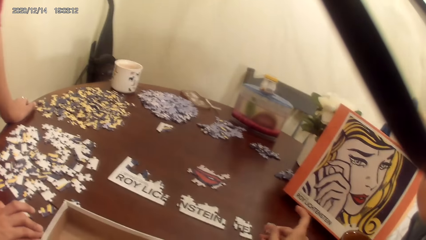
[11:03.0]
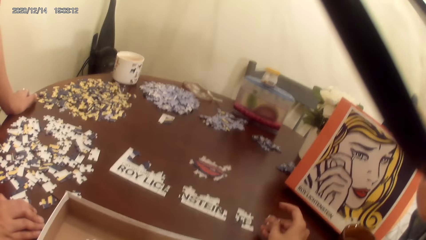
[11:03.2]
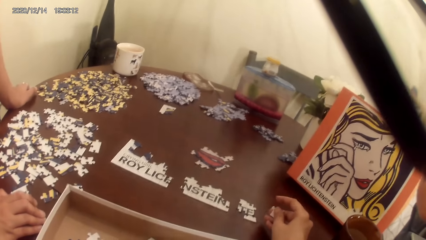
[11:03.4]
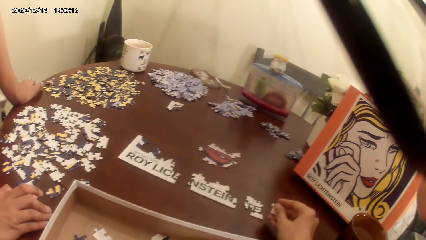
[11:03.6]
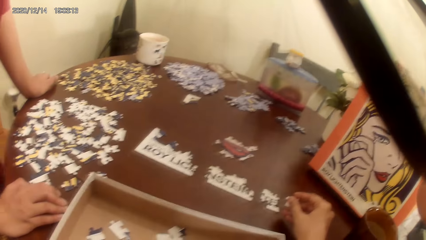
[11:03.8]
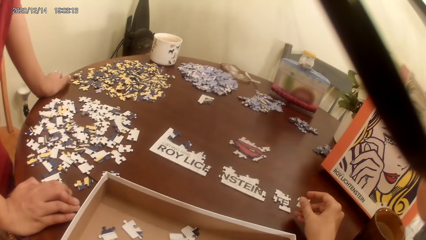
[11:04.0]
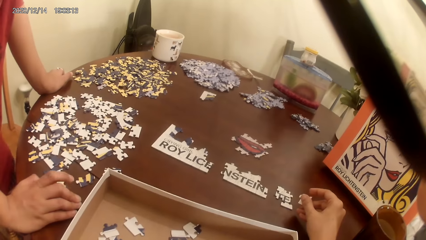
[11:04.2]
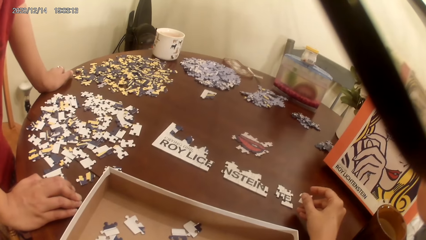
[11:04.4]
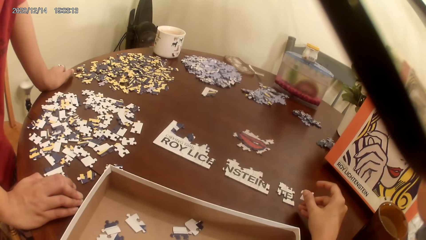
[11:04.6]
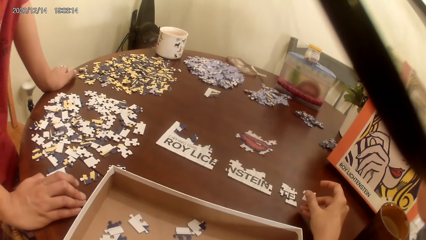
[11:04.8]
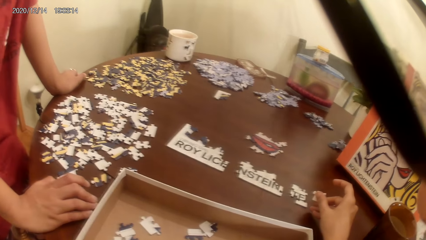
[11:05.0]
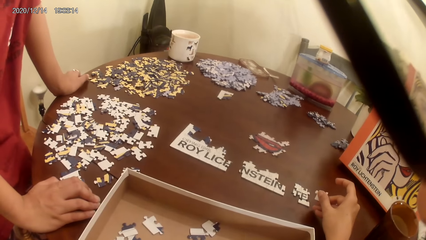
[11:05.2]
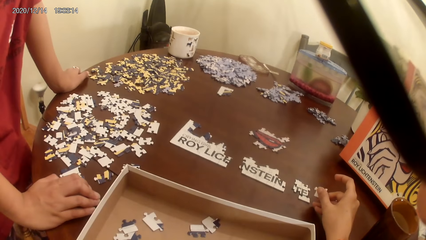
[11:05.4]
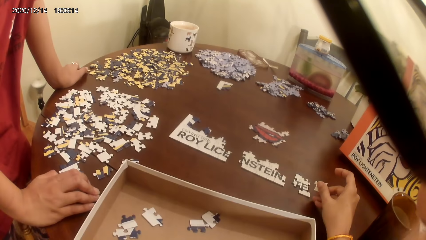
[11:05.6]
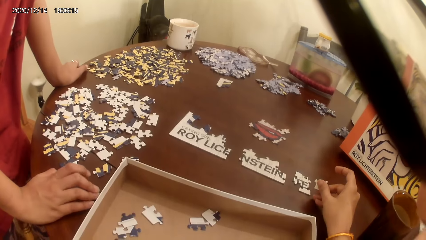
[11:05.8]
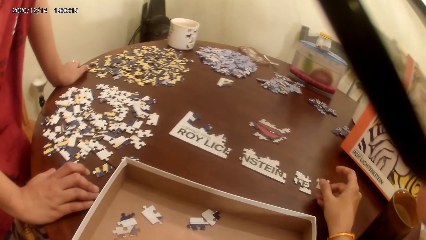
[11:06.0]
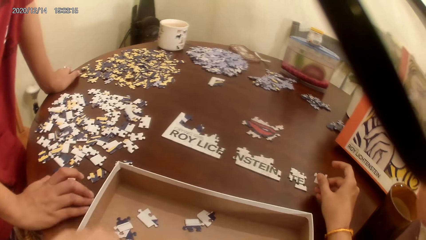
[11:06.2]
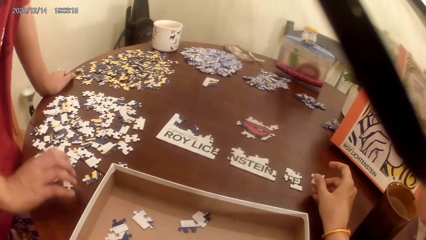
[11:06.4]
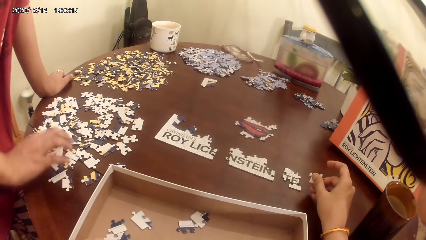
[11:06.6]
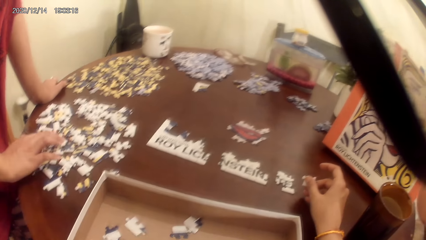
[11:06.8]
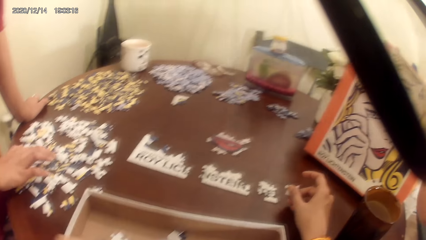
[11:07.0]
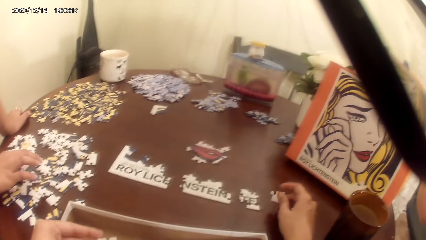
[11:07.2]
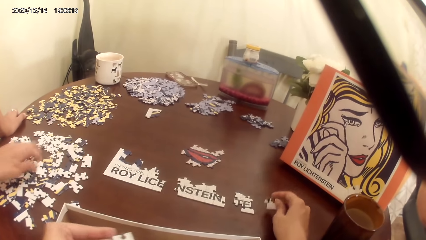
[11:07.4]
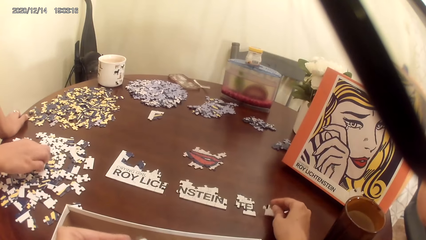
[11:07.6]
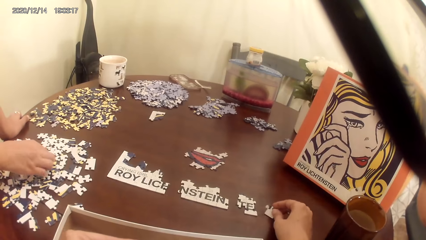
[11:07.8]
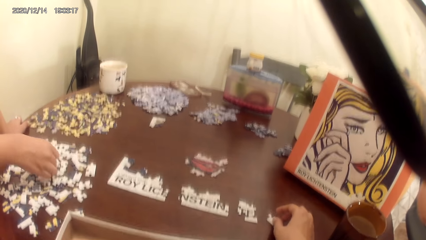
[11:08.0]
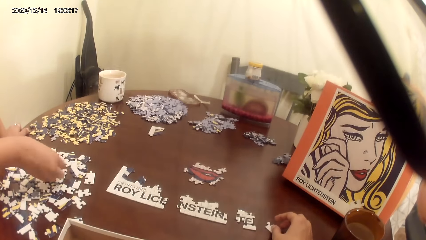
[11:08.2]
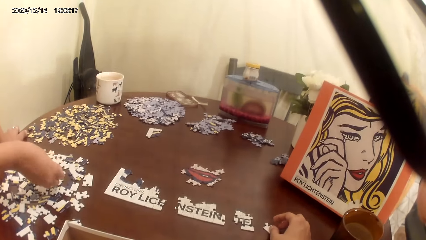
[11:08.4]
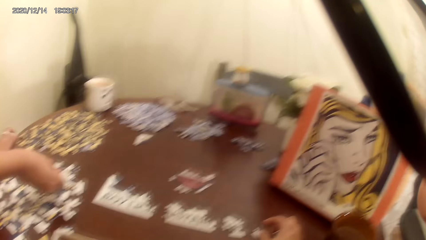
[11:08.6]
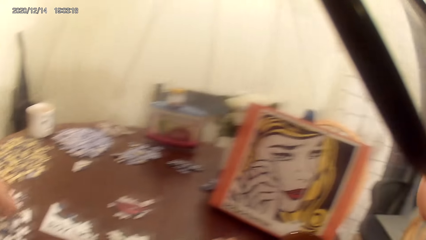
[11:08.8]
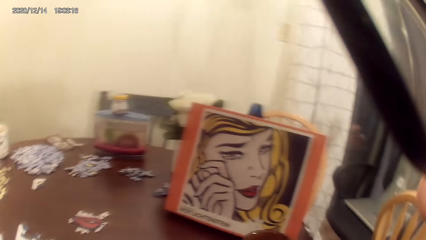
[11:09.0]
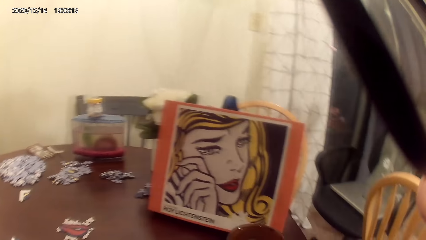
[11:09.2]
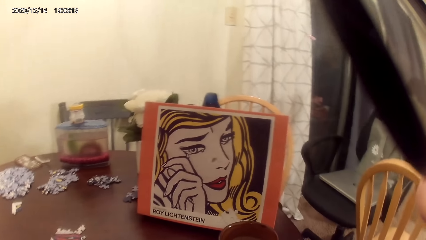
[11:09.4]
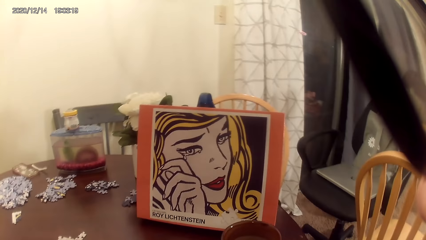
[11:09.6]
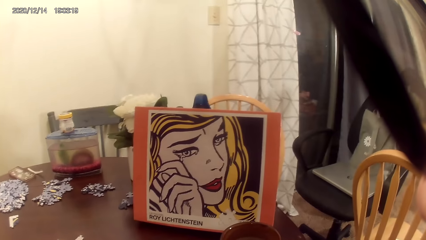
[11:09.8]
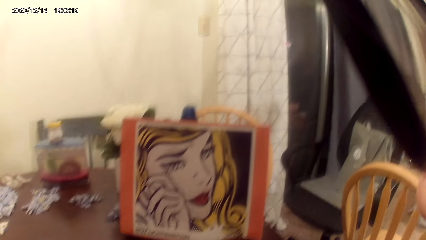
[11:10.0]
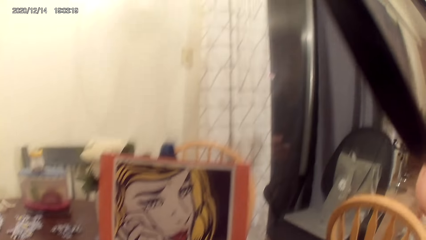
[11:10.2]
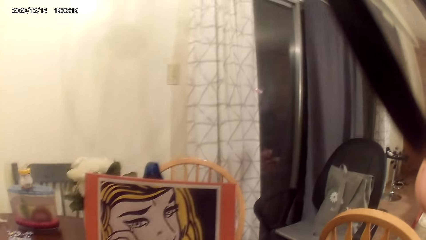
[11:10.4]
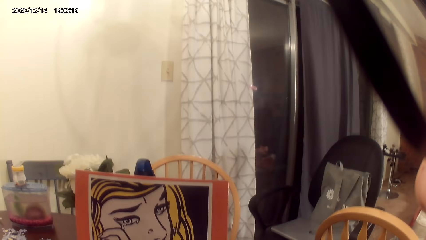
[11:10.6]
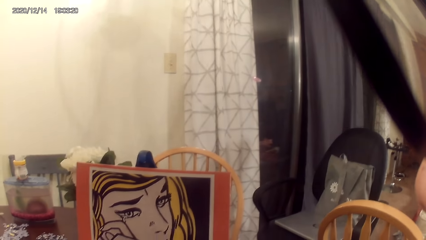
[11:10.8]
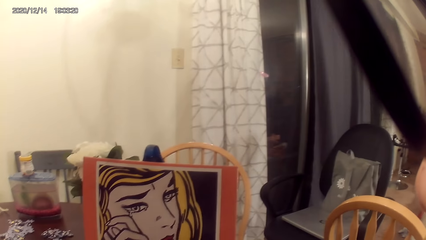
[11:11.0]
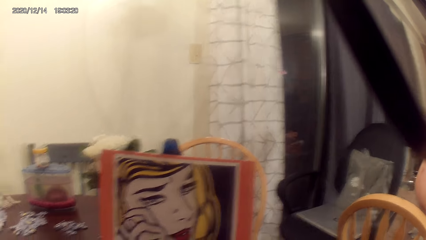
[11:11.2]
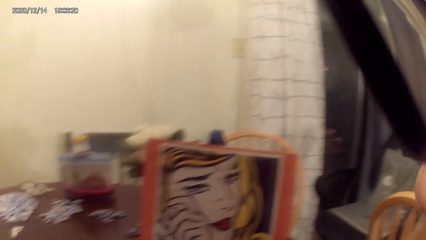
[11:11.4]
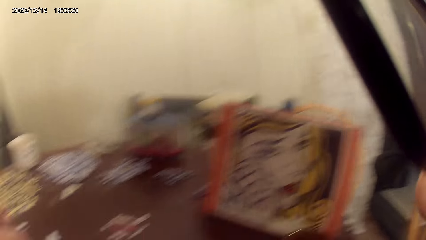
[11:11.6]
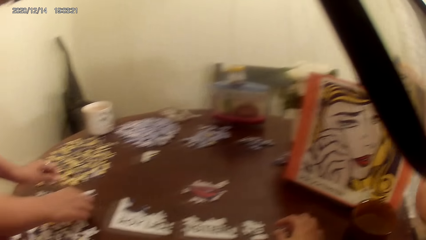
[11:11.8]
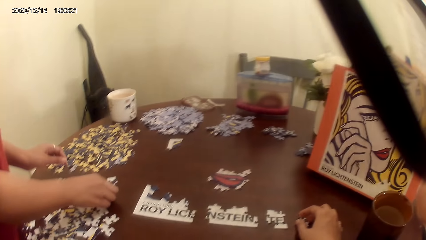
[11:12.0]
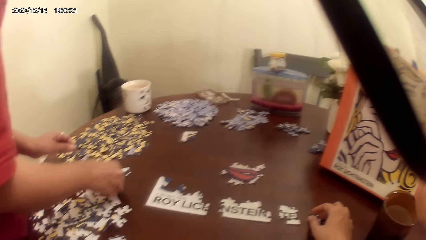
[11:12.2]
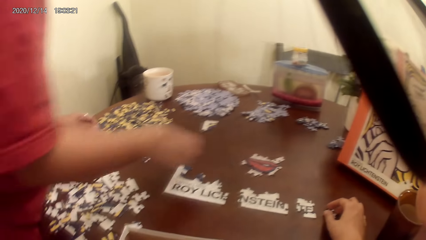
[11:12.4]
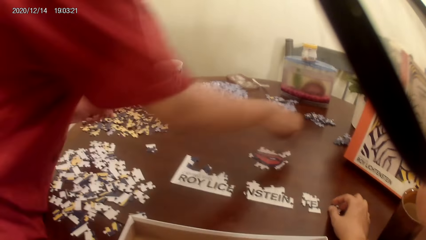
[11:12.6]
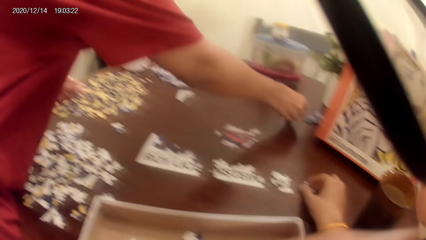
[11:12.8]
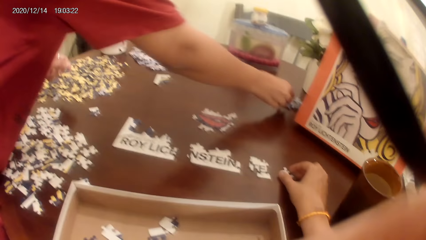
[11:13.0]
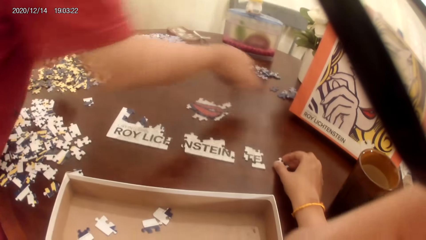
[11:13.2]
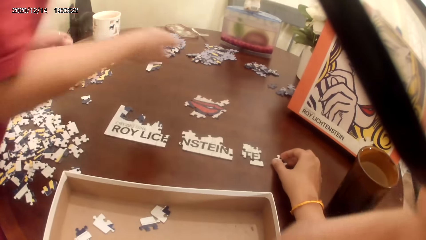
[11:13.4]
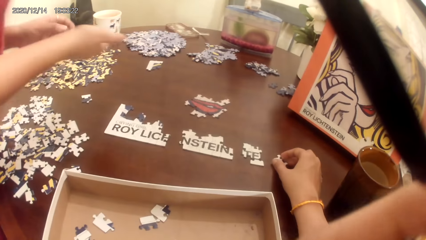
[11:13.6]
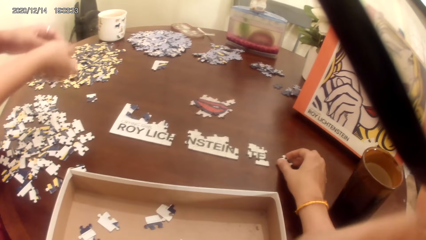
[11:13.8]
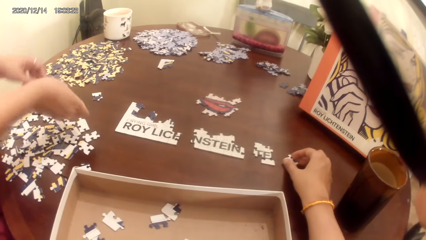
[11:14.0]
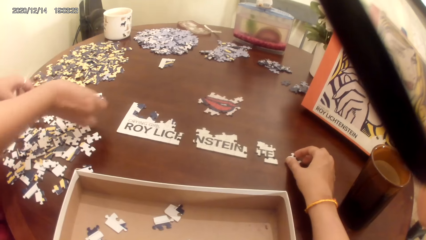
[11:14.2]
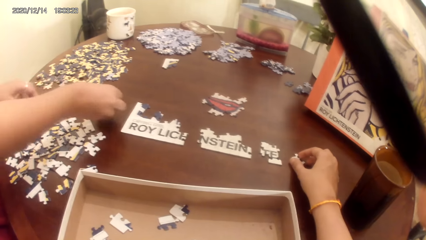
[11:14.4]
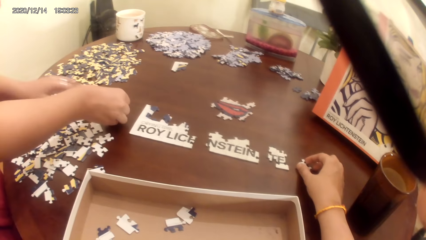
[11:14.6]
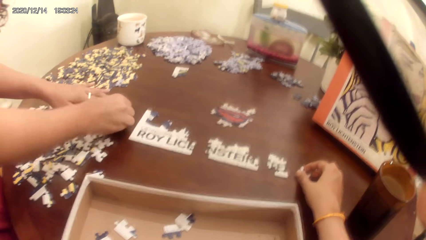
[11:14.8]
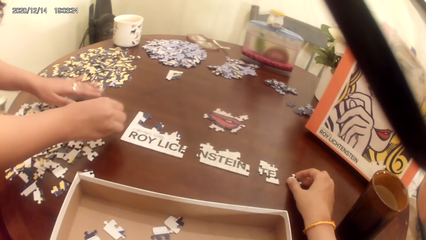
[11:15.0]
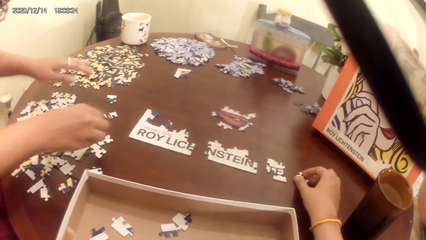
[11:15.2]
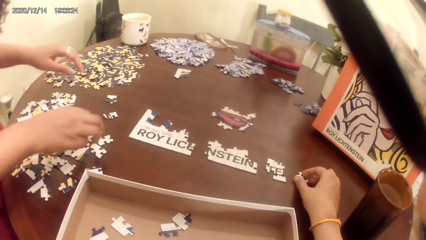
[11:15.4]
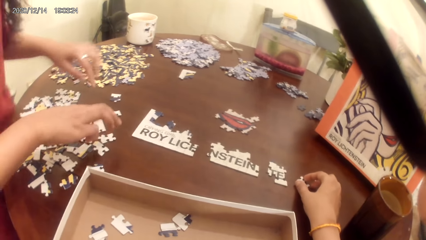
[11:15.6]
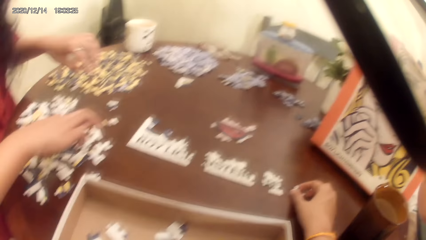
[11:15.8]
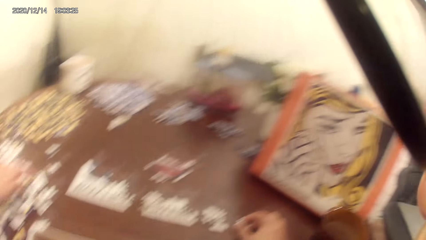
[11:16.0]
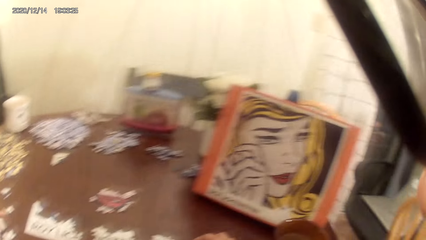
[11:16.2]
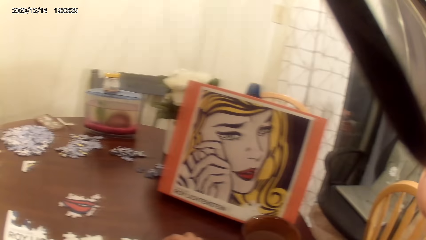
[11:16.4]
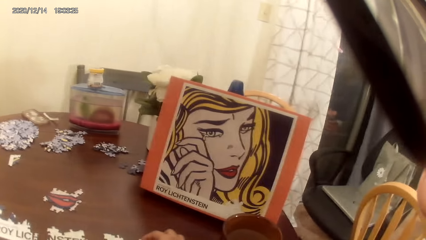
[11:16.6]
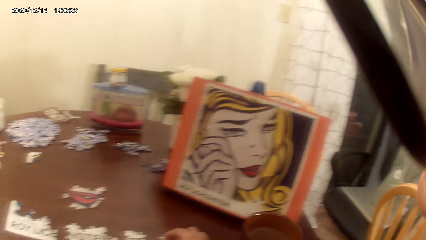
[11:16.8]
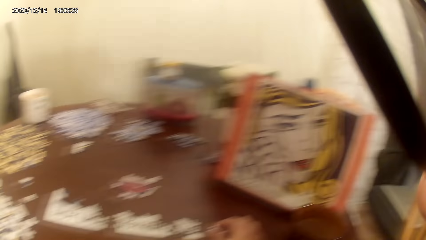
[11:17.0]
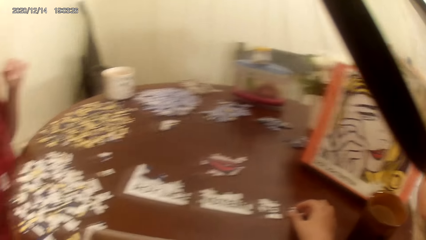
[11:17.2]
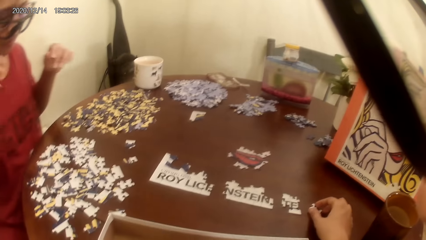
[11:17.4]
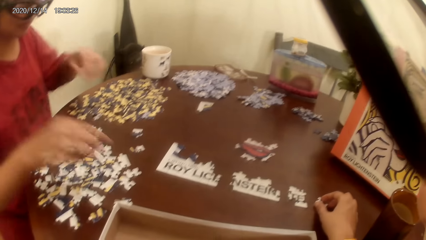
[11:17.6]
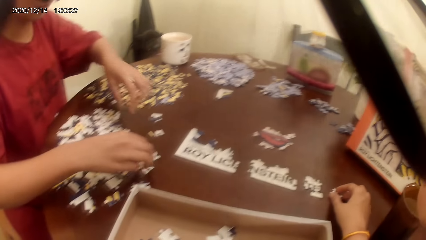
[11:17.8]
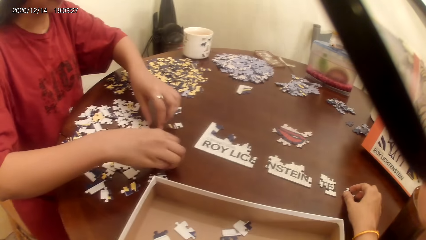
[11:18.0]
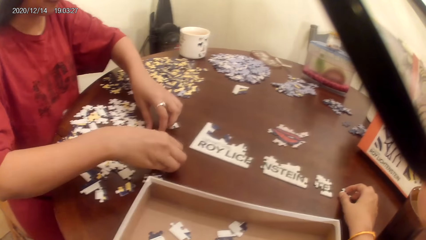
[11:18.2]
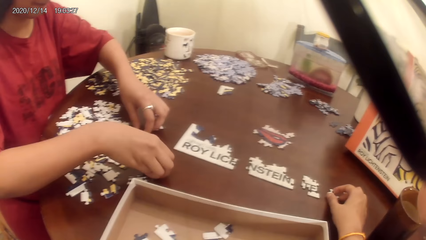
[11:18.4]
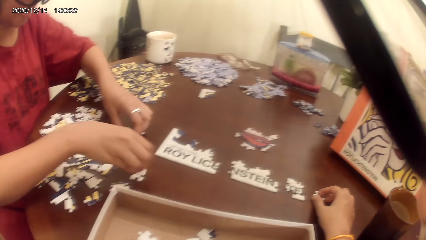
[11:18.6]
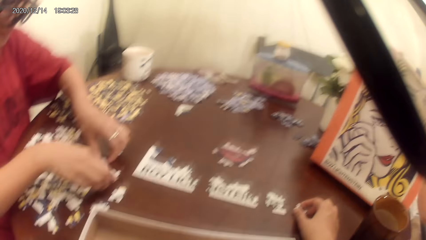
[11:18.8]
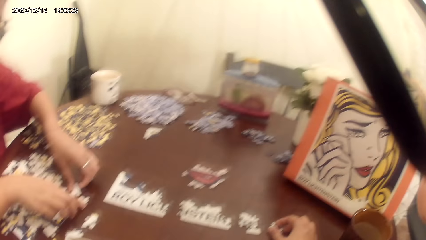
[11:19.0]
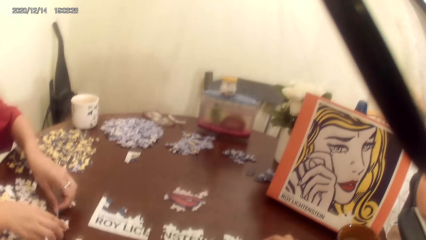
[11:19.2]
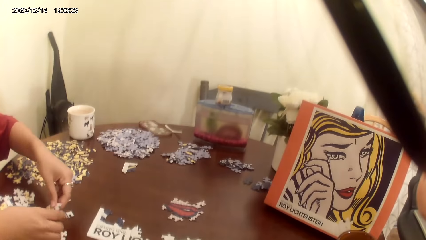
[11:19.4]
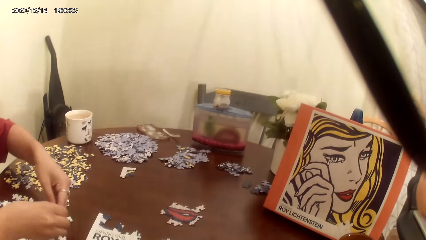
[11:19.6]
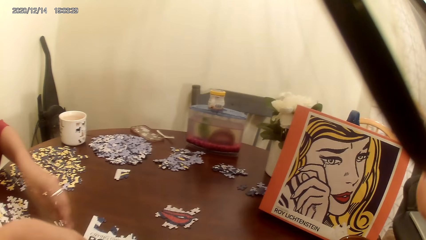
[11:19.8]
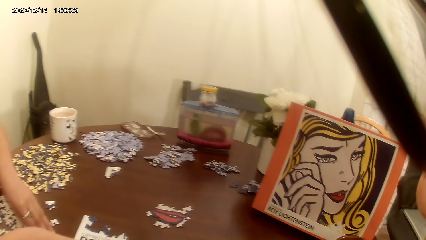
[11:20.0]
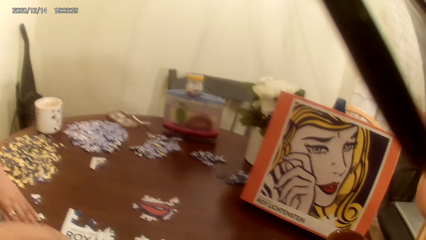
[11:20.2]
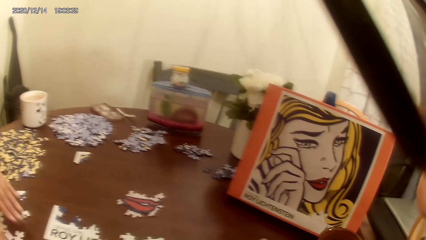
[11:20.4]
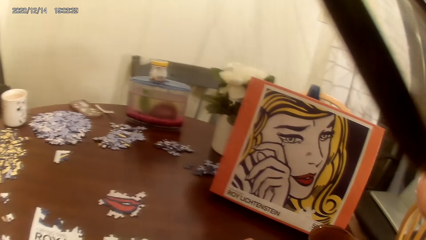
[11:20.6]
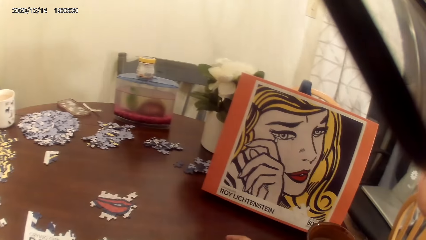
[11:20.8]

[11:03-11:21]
The camera wearer dialogues with a lady. The lady hits the cardboard with a finger, stares at the puzzles and plays the dominoes game. The camera wearer acts on the music from a radio and stares around. The lady places the puzzles on the table and plays the dominoes game.
